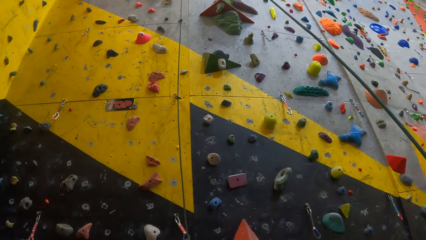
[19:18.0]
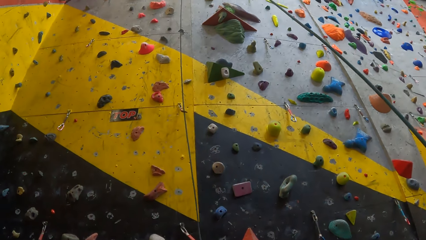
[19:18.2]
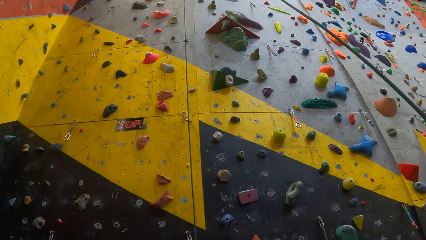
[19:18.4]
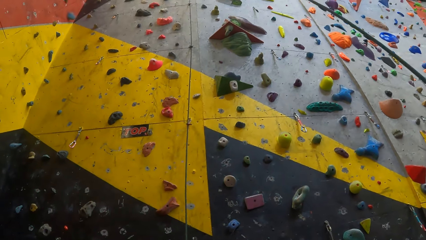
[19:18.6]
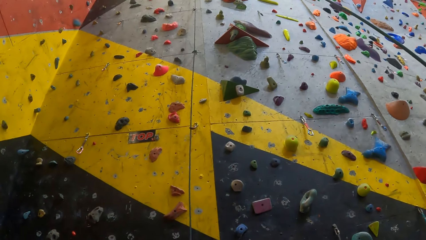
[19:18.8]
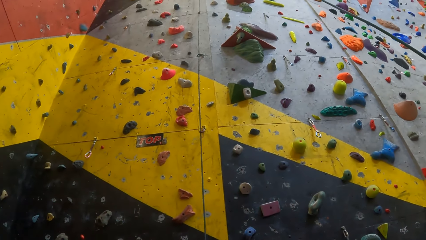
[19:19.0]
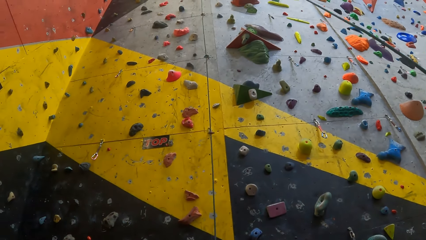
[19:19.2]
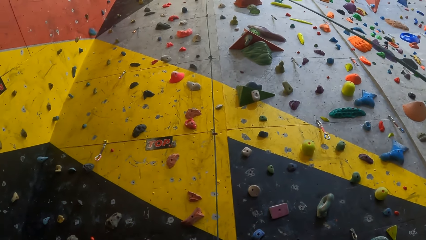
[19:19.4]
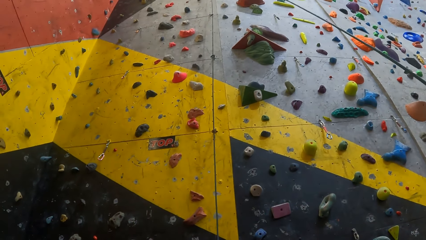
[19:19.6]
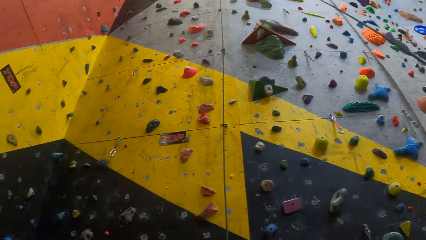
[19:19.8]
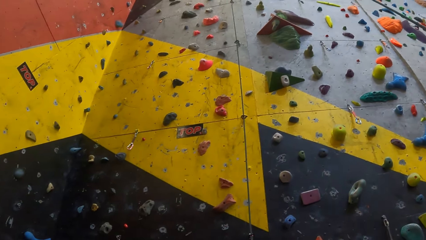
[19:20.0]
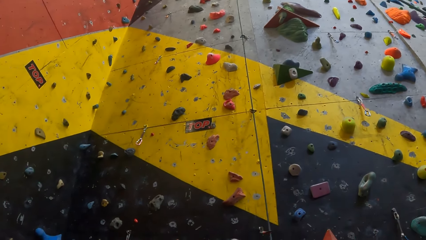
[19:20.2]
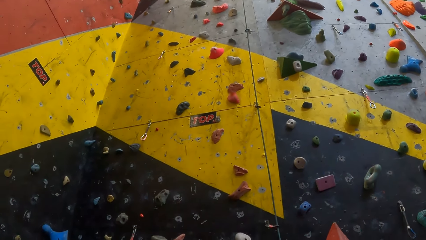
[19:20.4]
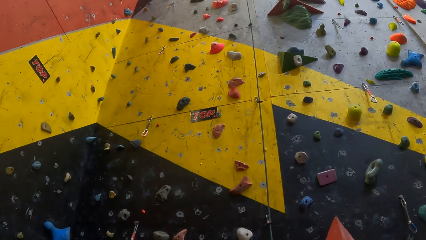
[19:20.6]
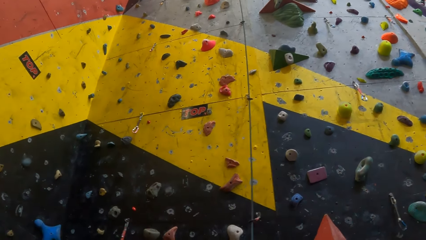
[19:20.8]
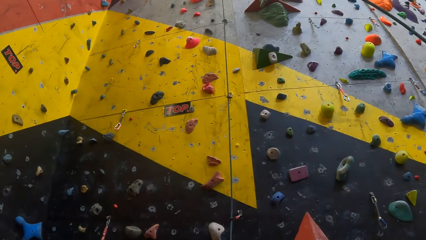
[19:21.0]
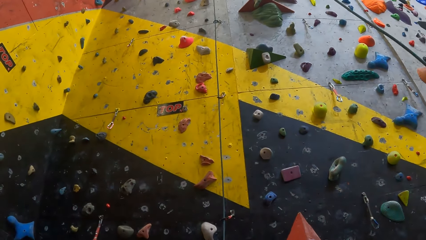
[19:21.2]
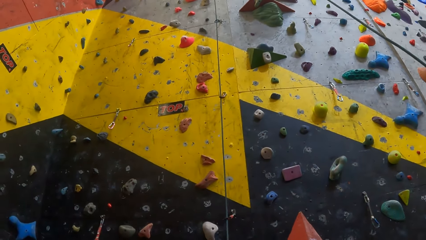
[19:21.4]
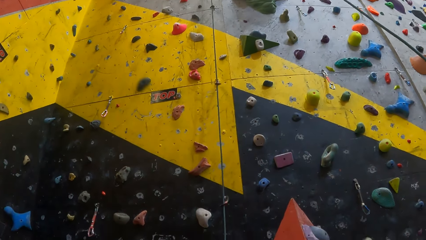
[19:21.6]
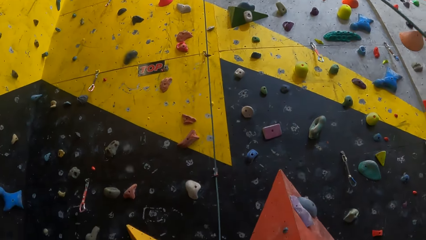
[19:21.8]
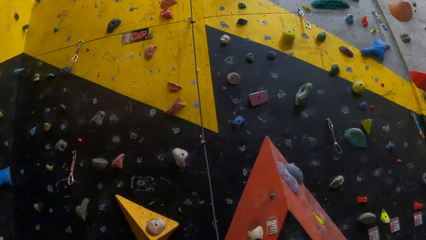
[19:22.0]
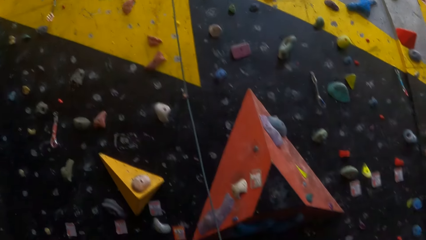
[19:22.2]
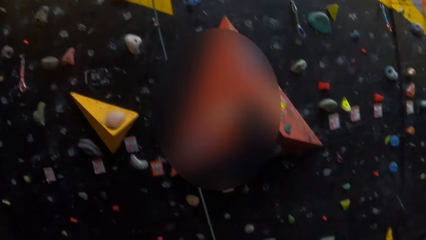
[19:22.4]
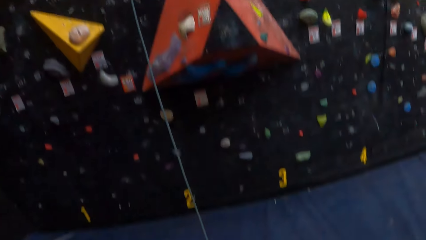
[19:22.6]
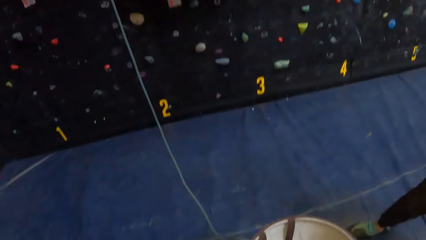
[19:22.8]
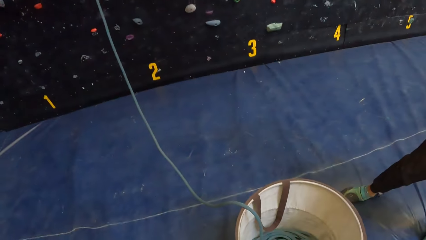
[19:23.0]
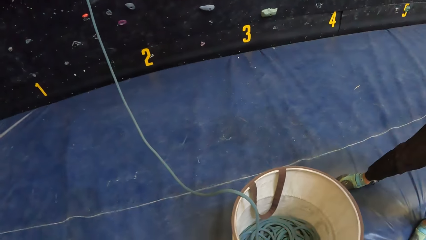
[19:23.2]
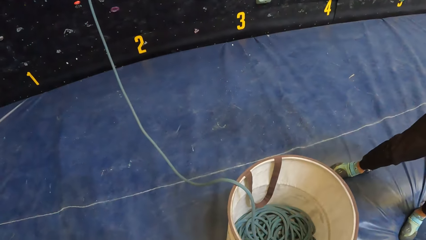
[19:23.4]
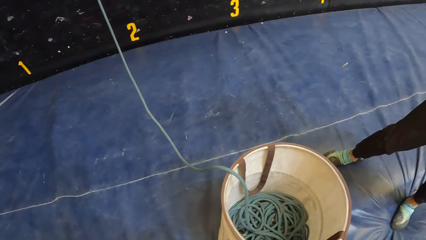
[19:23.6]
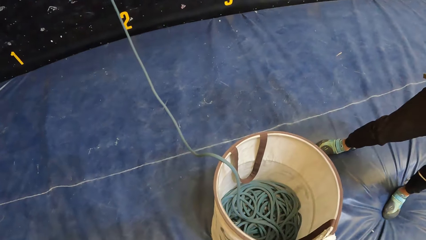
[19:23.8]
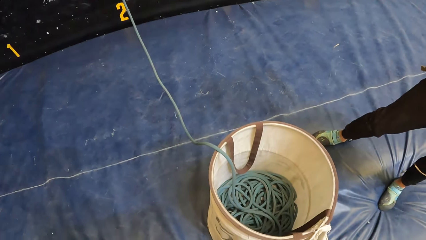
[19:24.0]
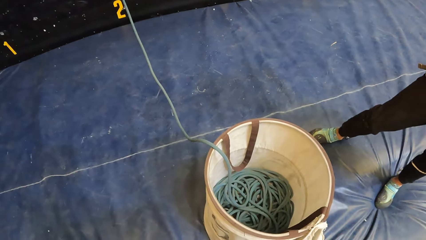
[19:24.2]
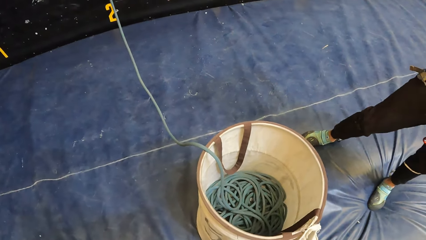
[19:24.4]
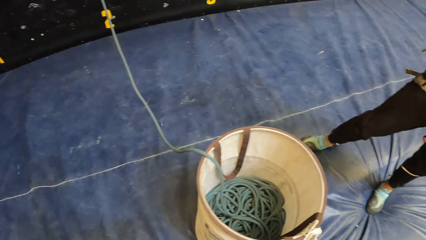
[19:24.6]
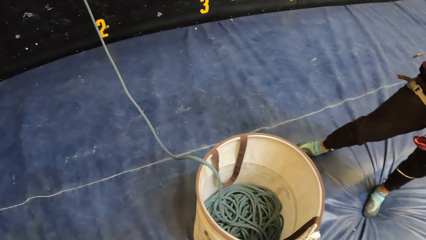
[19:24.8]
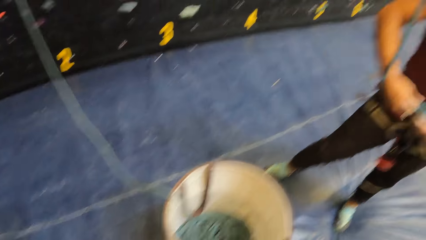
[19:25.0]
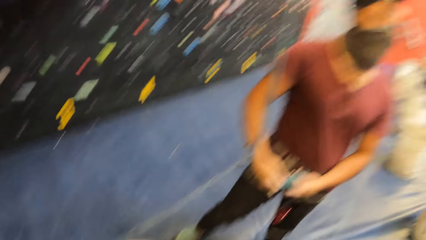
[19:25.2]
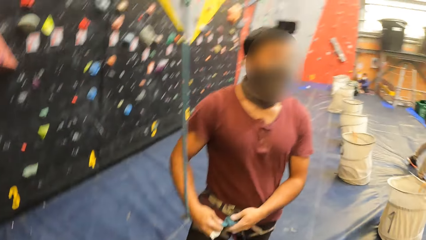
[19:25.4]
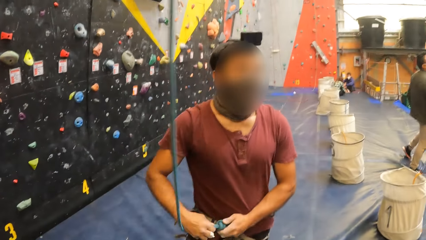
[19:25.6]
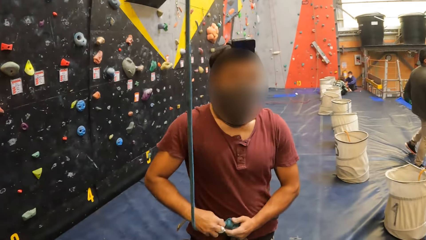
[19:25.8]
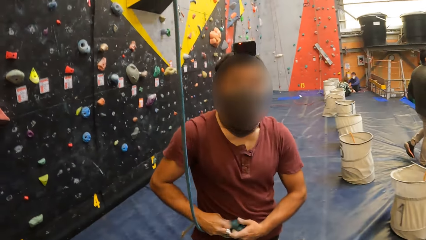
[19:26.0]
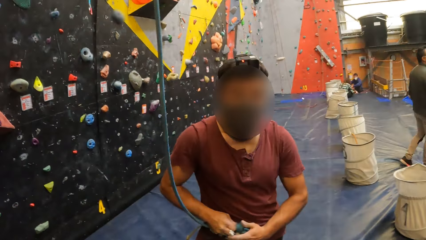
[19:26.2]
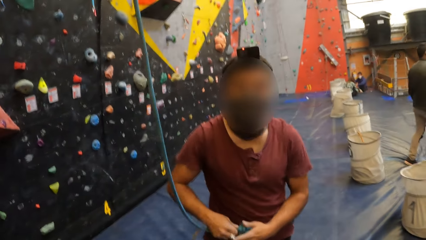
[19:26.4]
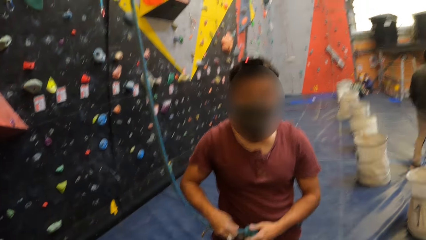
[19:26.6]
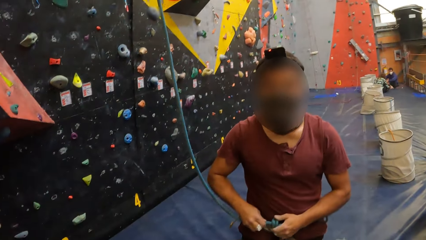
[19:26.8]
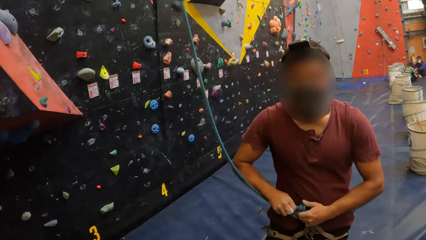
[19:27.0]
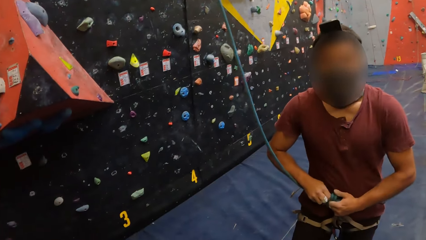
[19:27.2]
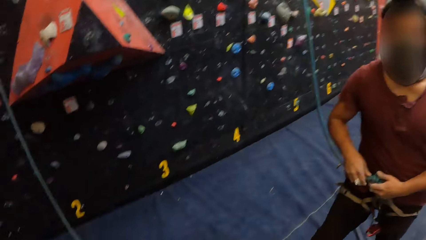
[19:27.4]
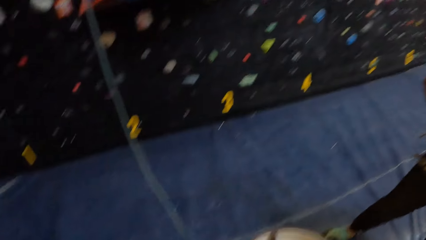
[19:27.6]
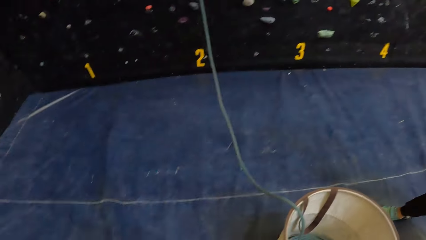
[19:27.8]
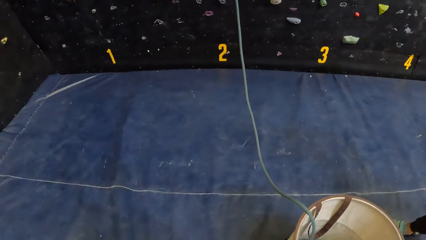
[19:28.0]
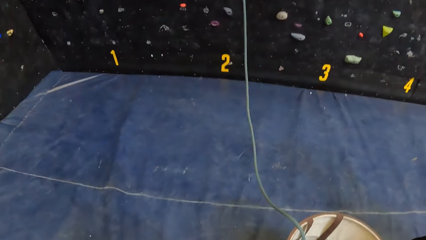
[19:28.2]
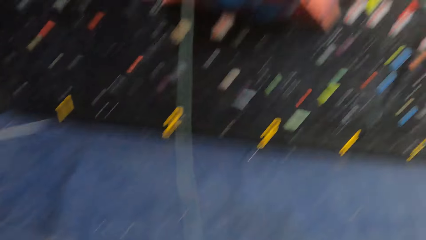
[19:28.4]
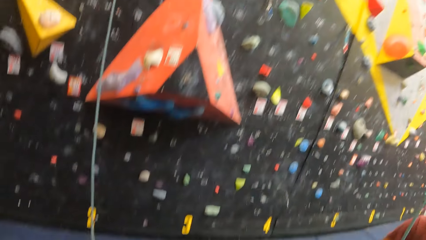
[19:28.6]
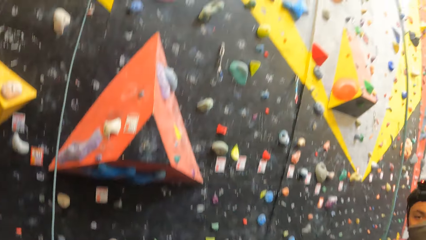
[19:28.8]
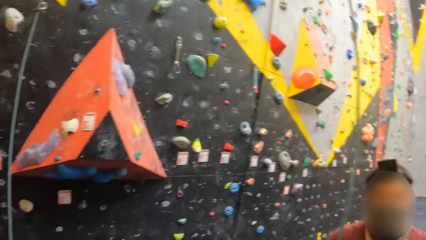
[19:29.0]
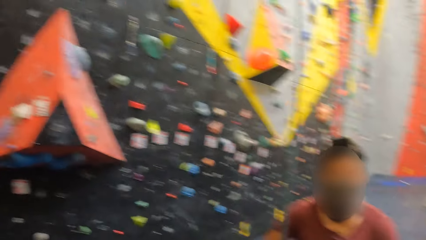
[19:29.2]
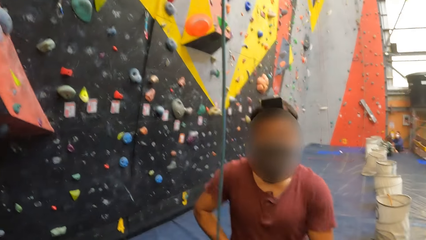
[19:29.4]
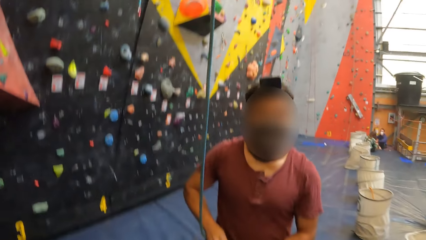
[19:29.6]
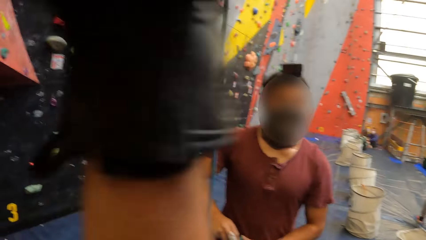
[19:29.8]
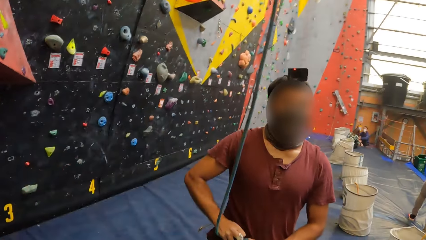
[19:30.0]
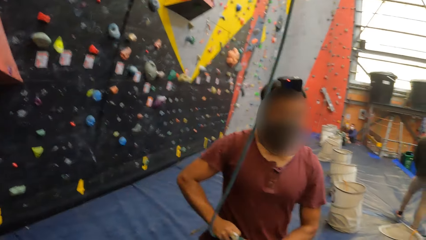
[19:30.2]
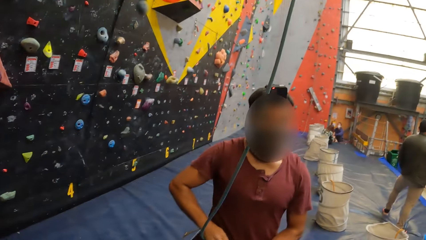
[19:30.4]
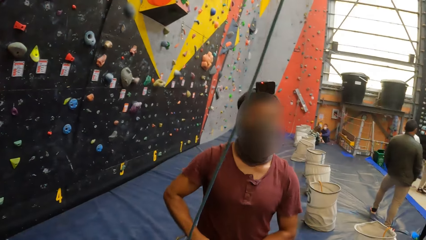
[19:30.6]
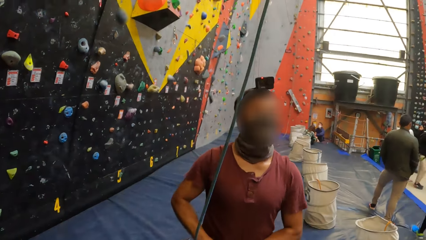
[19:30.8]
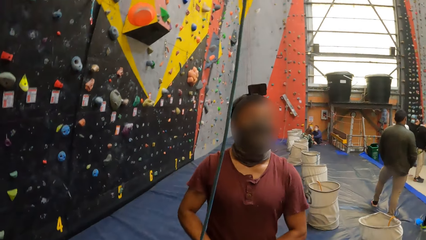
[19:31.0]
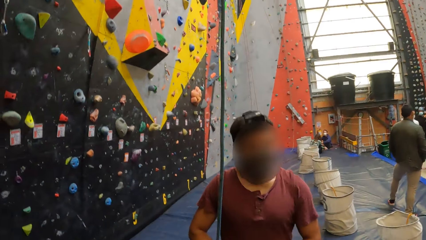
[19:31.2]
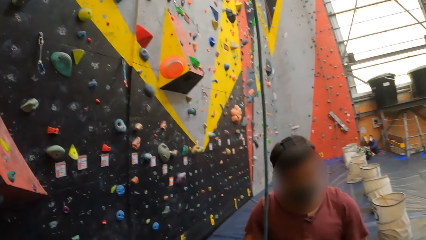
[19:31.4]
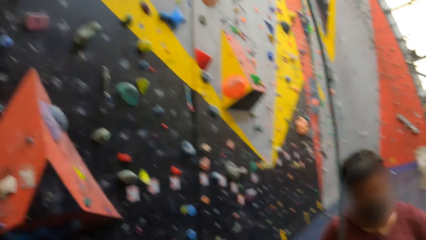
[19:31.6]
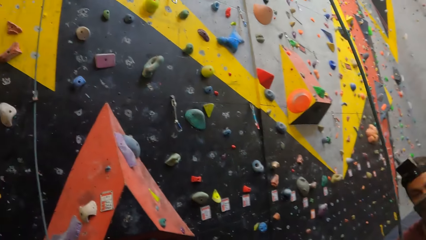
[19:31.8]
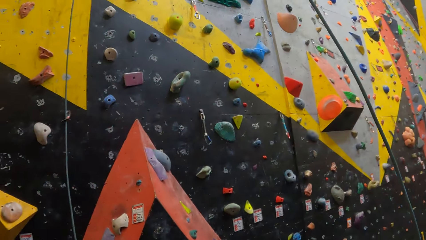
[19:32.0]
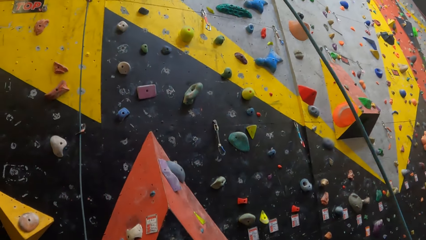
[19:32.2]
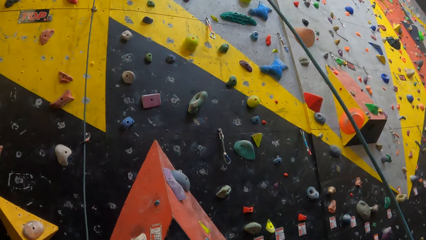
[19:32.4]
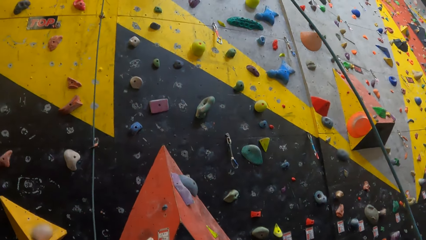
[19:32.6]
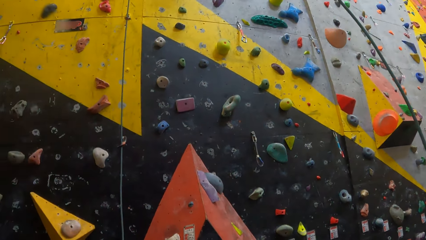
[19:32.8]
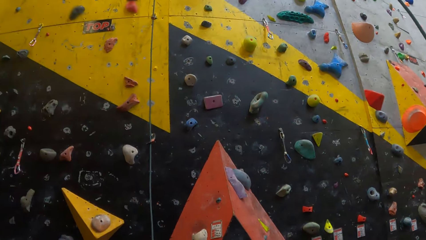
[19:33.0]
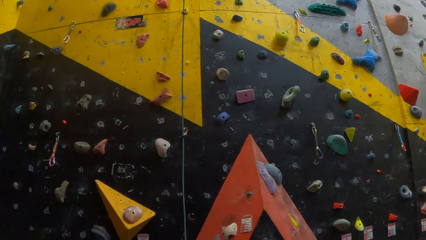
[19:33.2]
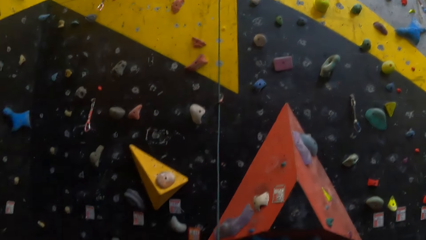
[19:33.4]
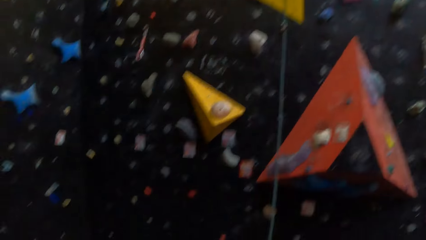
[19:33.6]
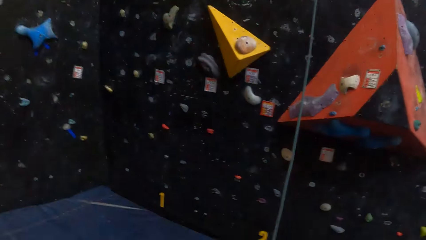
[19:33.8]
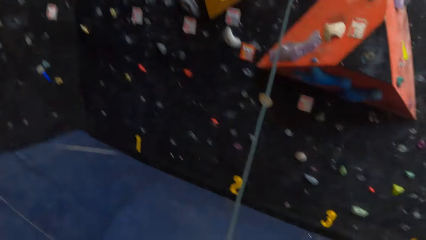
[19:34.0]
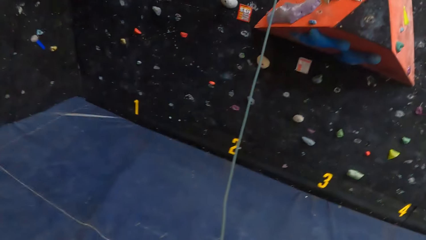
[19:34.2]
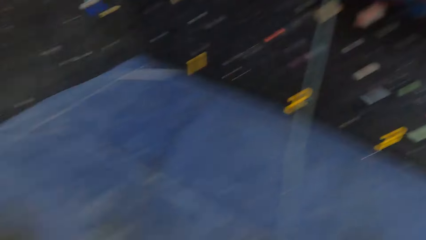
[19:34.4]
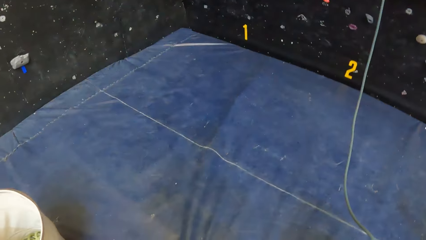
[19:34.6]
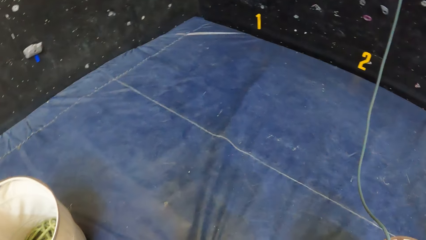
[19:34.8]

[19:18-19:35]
The camera wearer looks at the wall climbing. They look at a person.
